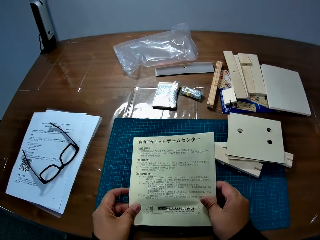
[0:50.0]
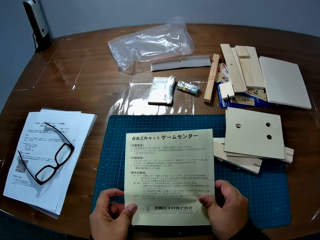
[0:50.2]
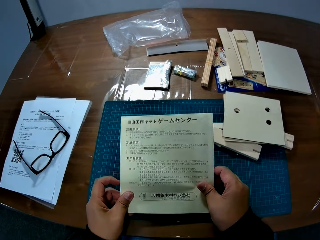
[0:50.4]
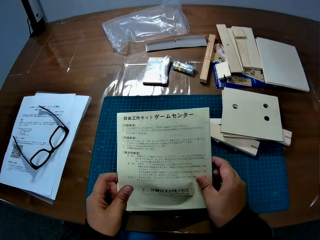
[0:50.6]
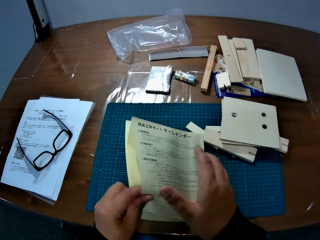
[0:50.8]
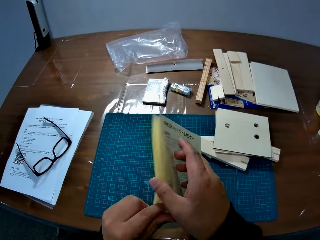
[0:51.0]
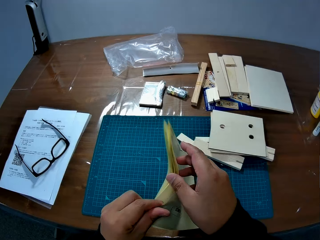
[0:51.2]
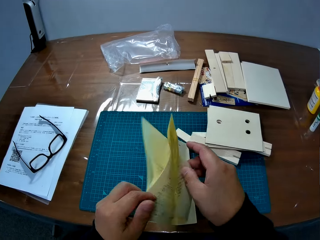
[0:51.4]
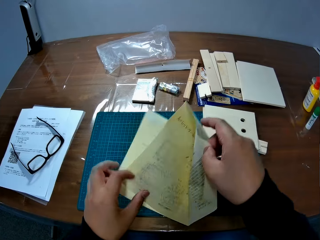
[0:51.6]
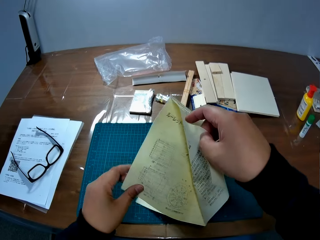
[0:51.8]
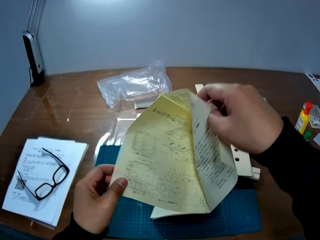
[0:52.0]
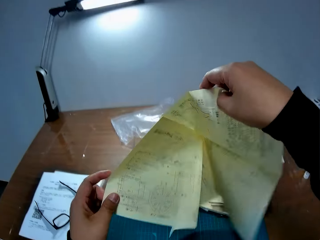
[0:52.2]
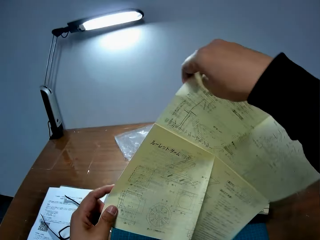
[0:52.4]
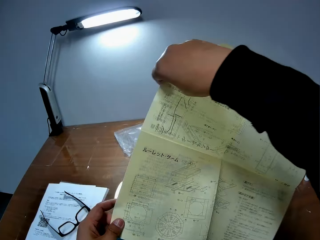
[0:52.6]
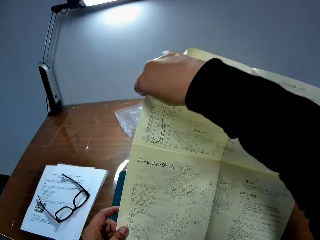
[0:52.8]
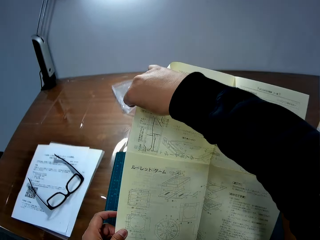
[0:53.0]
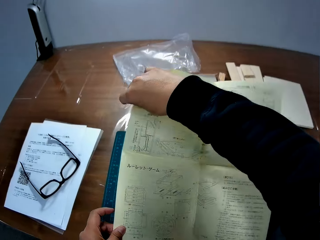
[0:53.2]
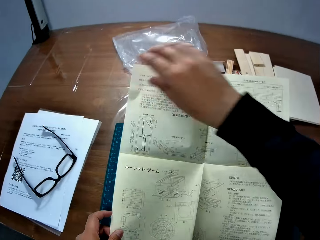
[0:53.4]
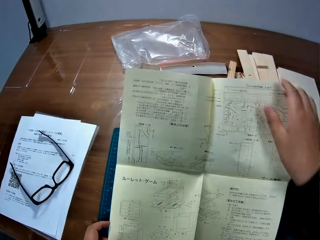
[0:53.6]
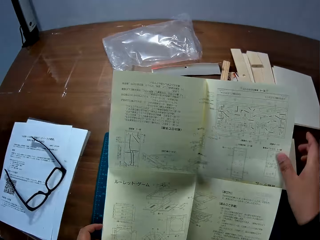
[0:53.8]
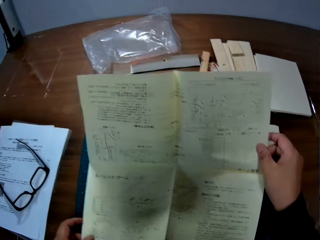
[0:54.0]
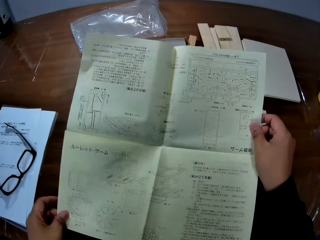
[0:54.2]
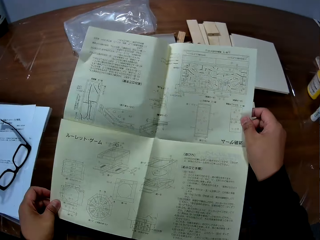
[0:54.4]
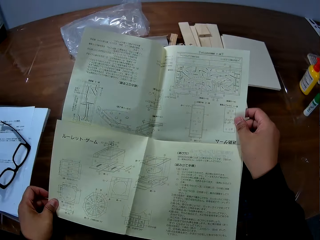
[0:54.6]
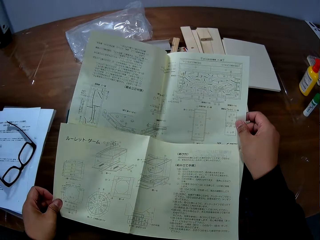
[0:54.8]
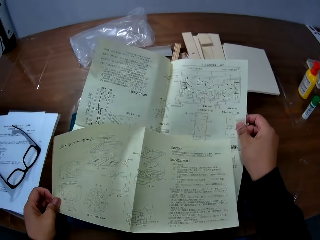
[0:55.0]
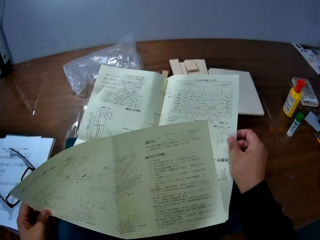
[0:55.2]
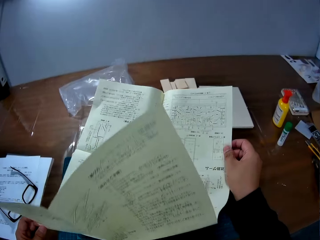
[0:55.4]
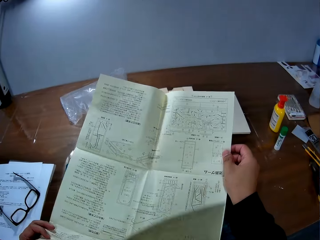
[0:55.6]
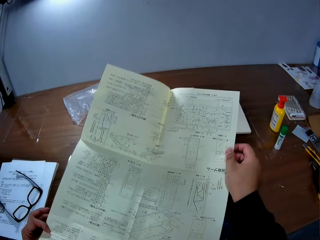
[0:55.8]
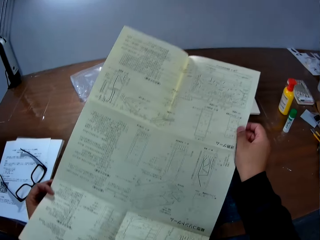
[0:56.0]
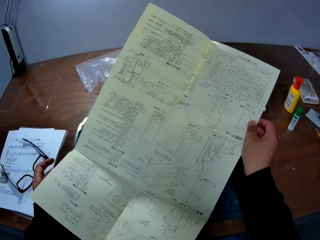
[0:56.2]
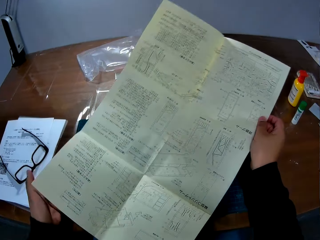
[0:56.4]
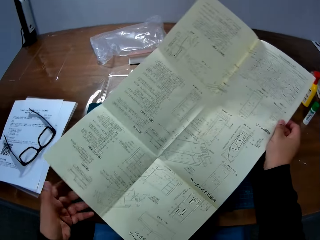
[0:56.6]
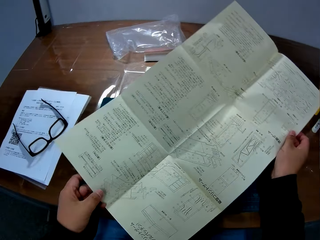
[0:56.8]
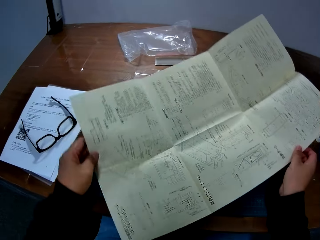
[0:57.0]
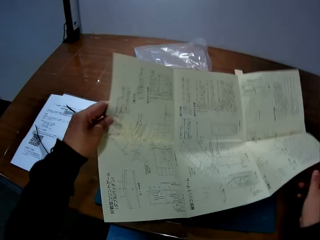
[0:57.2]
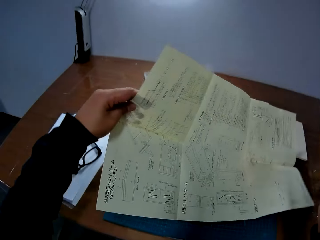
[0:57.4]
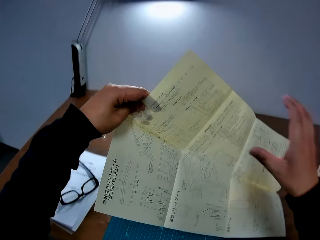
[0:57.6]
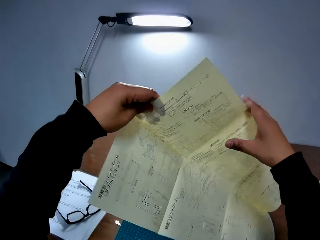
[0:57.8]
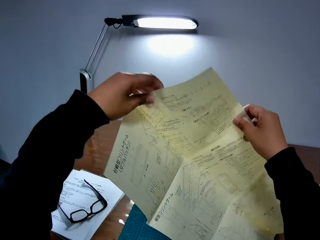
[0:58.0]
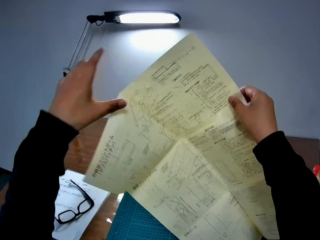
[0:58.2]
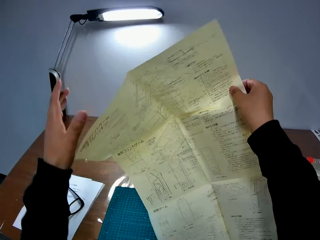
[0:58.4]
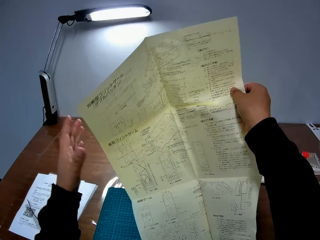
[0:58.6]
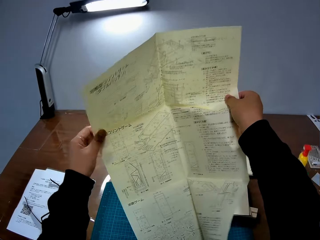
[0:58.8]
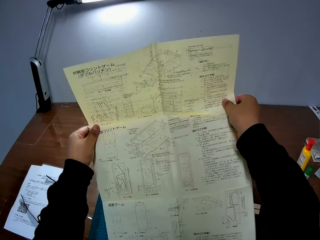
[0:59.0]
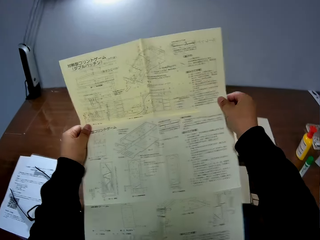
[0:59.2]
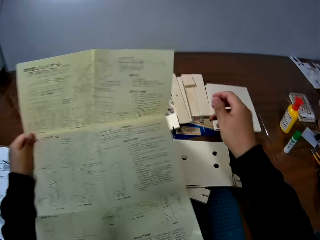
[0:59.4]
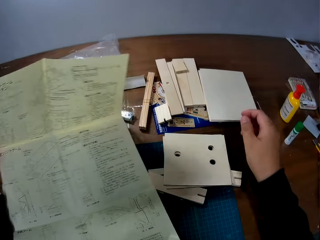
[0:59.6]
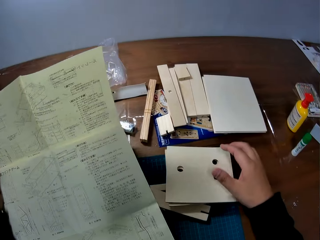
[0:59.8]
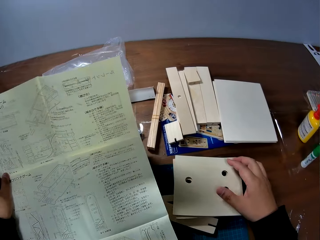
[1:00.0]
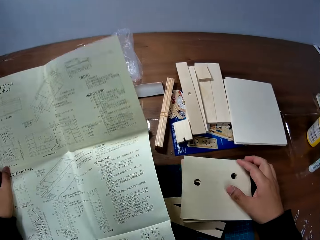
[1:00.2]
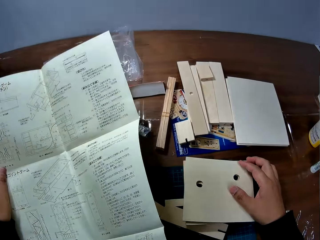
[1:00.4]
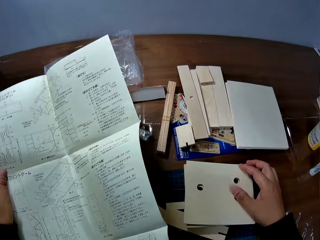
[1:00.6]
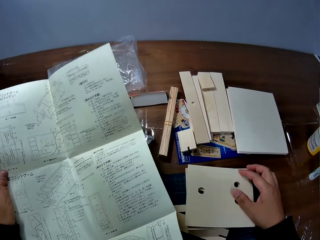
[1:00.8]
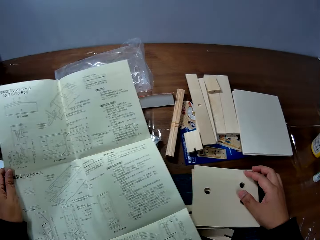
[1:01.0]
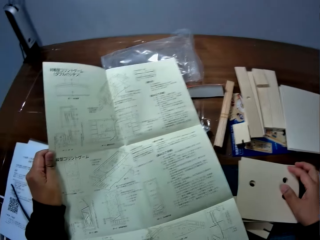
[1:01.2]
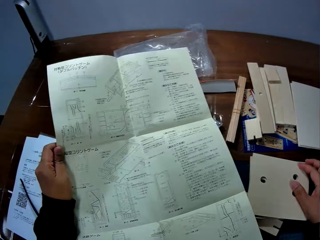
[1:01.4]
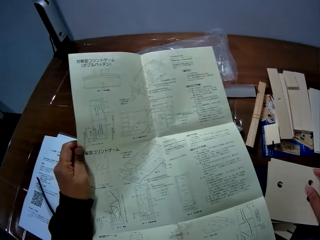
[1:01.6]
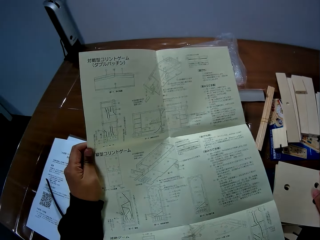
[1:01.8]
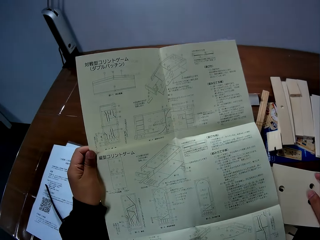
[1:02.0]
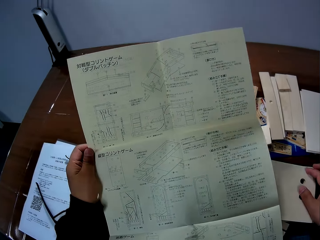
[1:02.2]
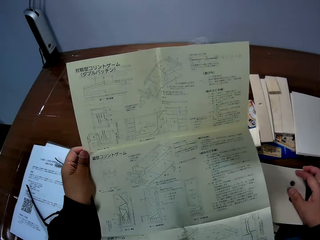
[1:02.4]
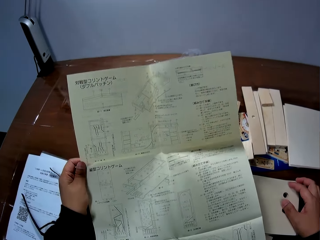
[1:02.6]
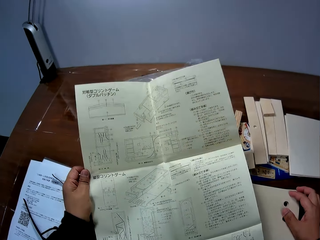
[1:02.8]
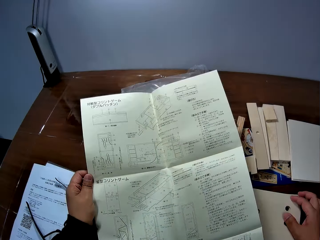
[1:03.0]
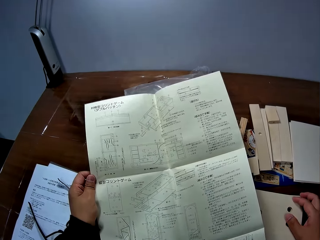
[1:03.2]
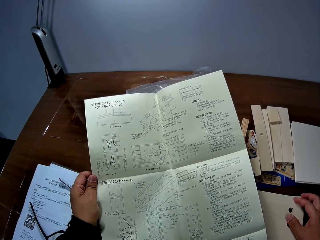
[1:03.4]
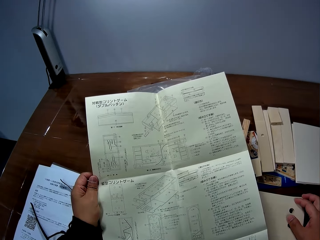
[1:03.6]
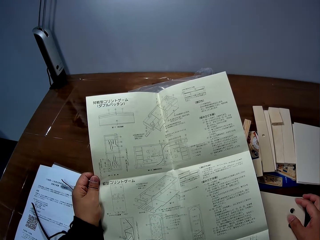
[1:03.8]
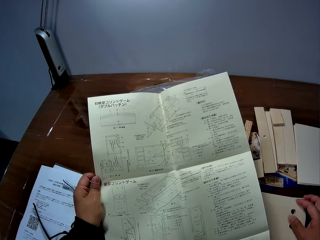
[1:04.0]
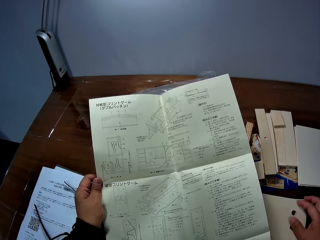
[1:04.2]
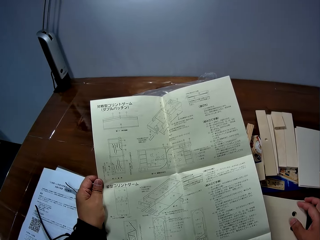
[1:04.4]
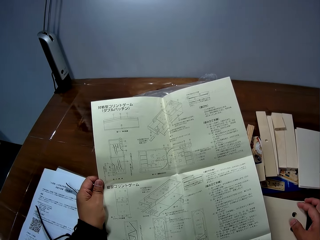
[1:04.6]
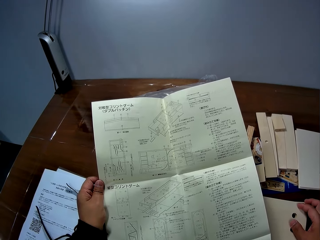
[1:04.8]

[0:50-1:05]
The camera wearer unfolds the leaflet or paper with both hands. He turns the paper. He removes his right hand from the leaflet. He places his right hand on a piece of wood on the table. He reads the paper.

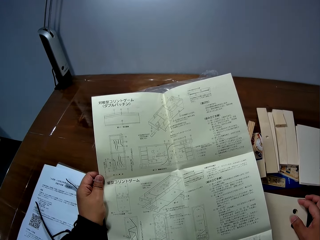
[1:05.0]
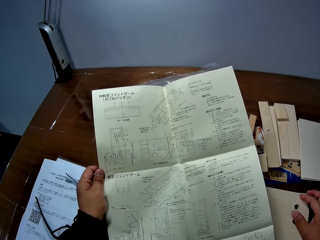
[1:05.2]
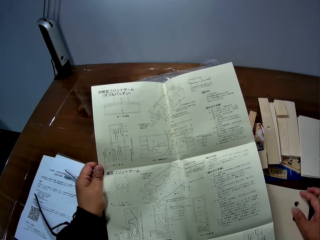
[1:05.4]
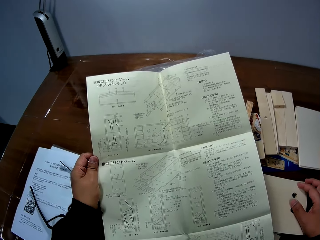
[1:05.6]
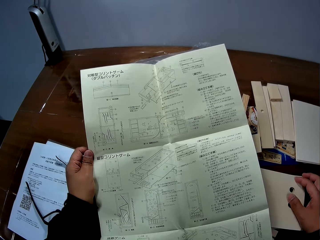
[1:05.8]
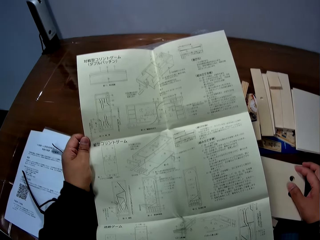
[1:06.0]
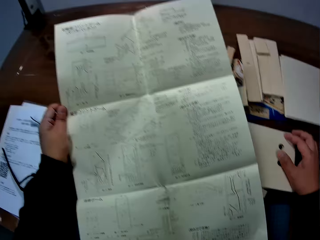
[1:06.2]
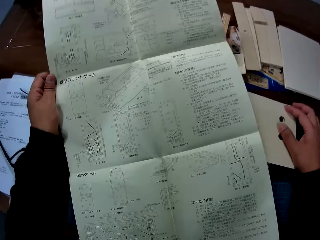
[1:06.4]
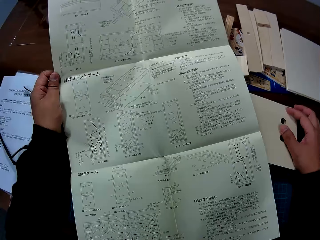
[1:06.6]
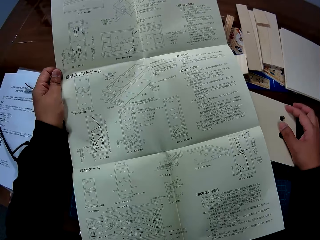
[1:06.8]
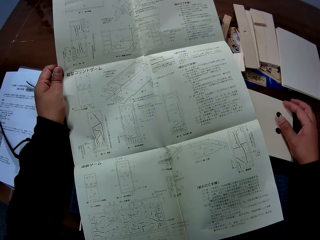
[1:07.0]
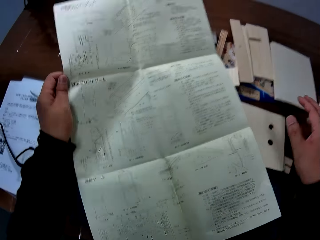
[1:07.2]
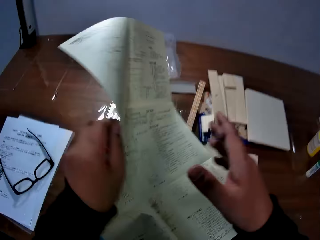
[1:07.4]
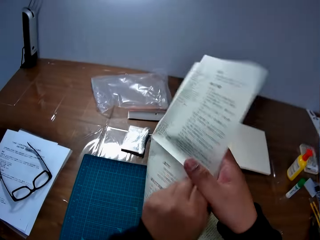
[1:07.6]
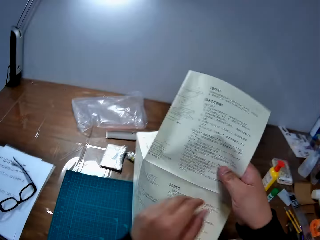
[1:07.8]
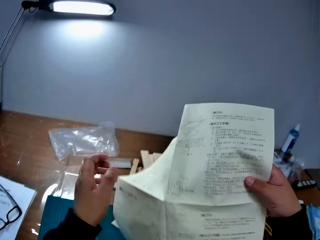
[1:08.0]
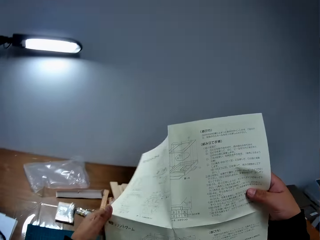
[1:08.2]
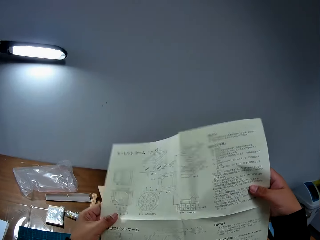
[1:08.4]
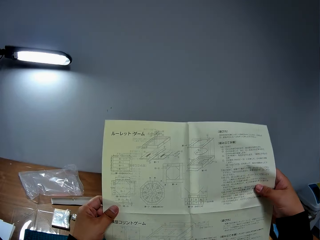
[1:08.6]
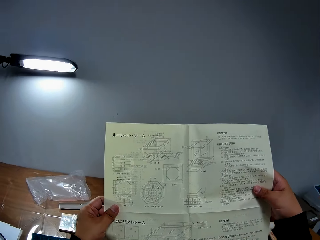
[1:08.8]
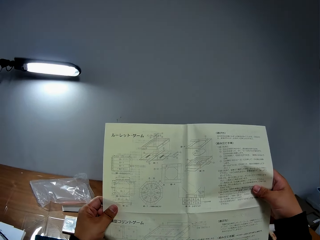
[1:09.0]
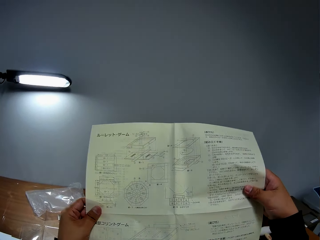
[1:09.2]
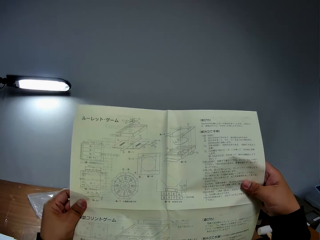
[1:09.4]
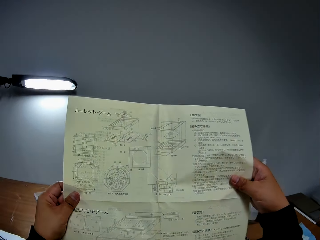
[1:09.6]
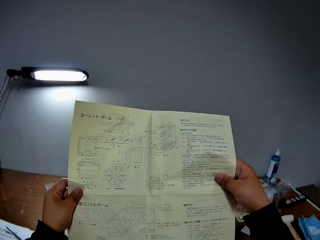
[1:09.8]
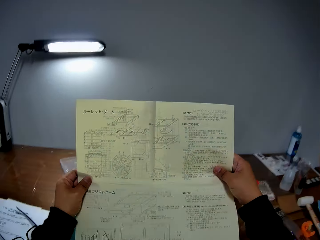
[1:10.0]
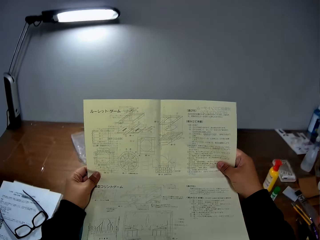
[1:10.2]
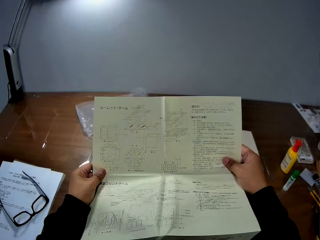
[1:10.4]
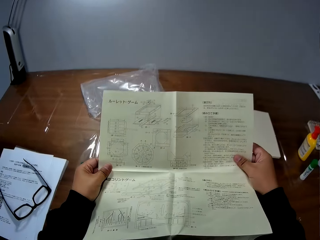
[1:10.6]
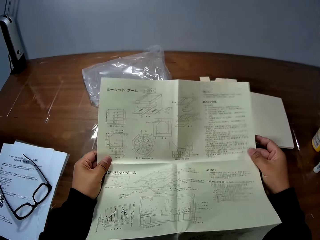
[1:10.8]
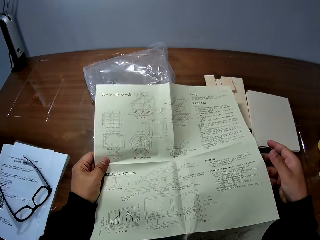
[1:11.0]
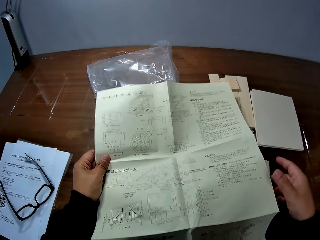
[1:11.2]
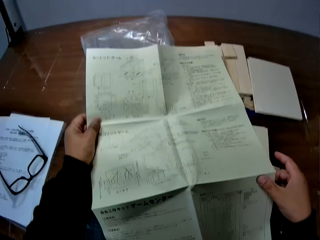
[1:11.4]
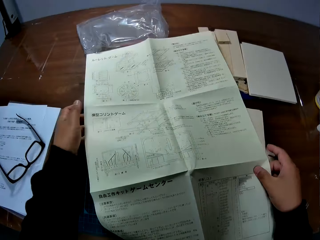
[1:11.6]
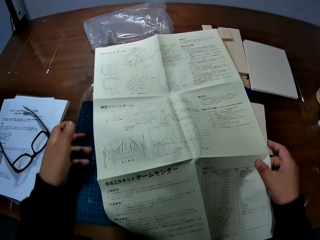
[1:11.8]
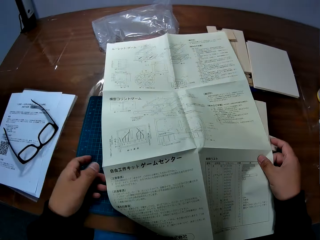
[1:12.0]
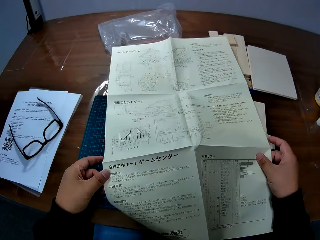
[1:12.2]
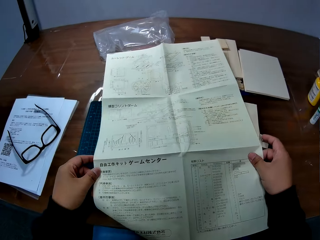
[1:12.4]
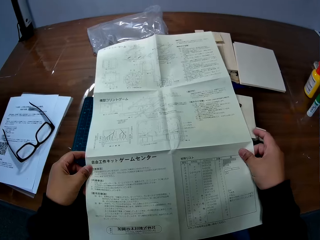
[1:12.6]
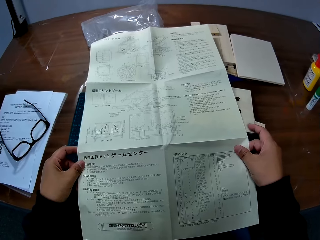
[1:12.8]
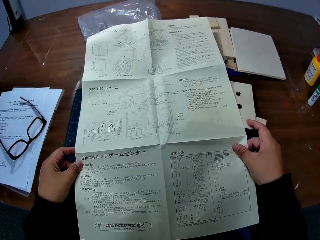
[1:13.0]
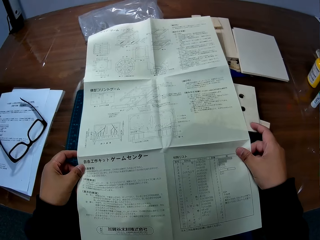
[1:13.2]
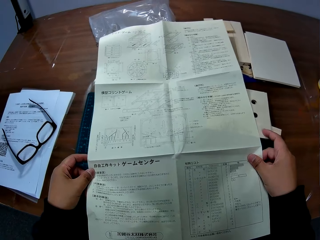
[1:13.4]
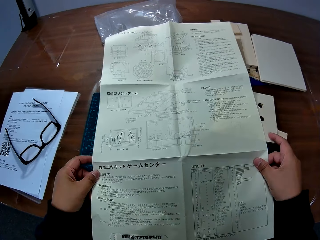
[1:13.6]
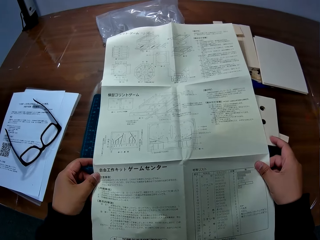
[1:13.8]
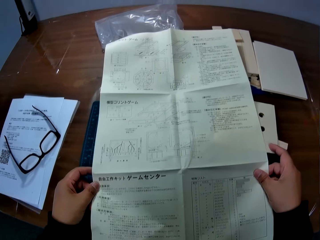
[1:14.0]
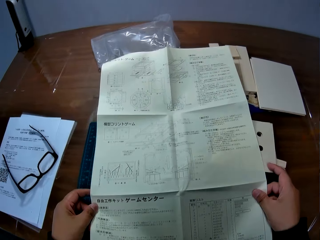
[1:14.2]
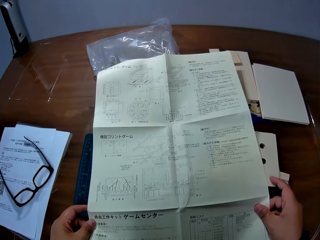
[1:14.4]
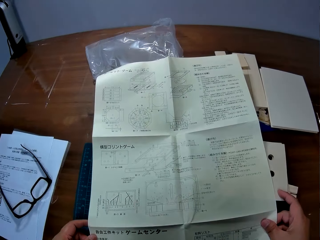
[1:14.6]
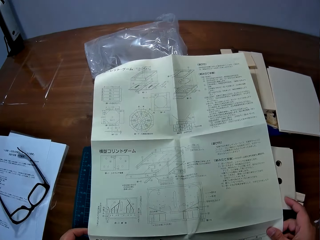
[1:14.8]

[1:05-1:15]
The camera wearer turns over the leaflet or paper with both hands. They read the paper. They place the leaflet on the cutting sheet.
